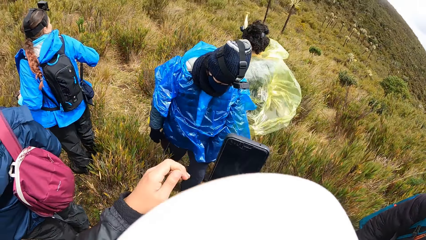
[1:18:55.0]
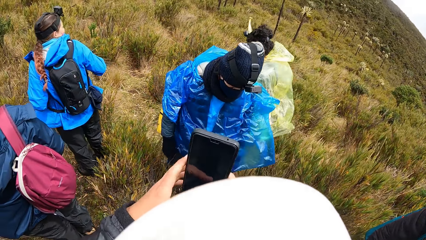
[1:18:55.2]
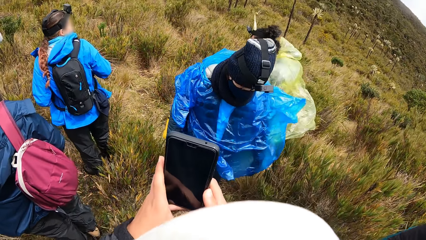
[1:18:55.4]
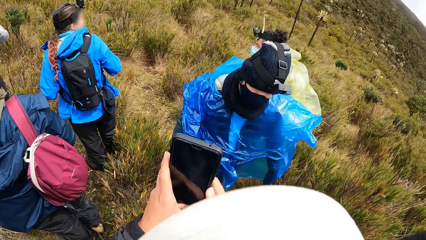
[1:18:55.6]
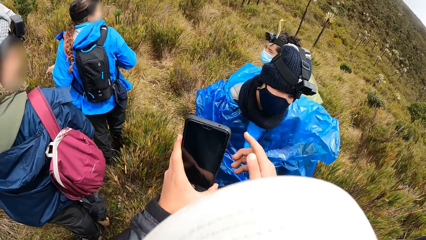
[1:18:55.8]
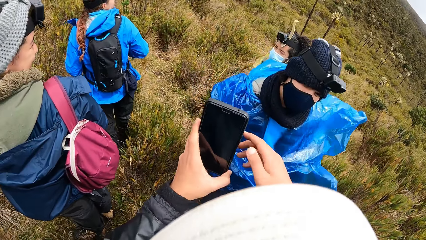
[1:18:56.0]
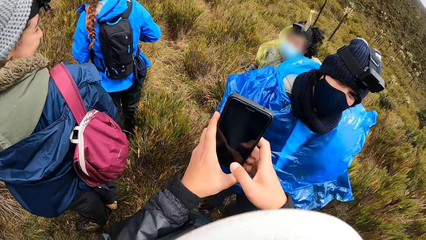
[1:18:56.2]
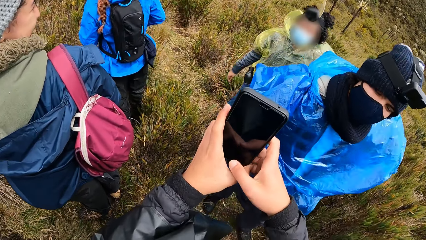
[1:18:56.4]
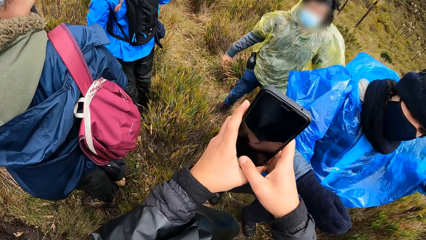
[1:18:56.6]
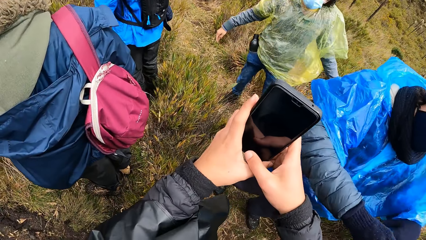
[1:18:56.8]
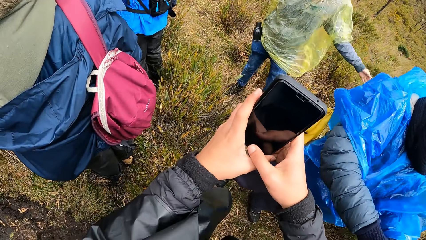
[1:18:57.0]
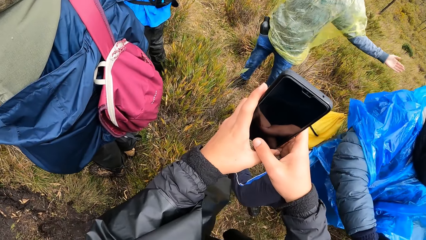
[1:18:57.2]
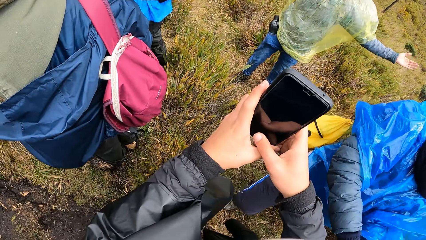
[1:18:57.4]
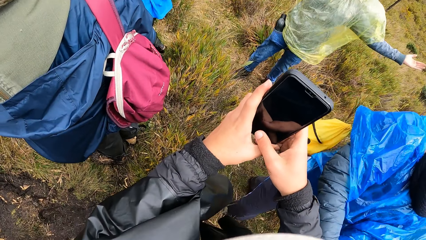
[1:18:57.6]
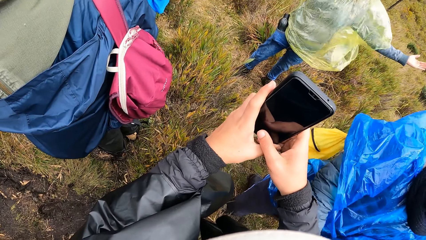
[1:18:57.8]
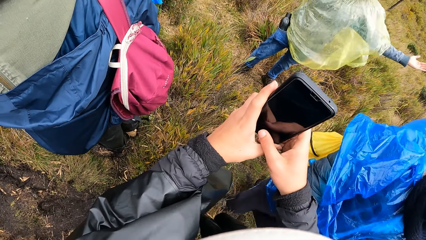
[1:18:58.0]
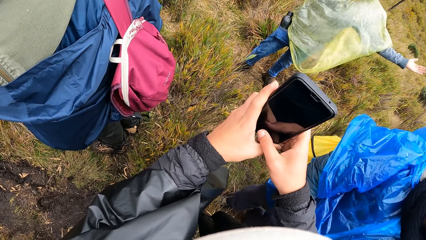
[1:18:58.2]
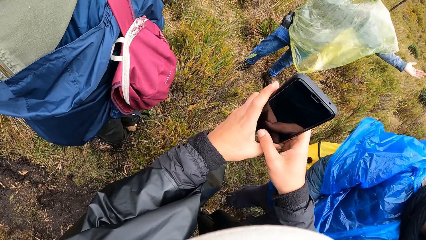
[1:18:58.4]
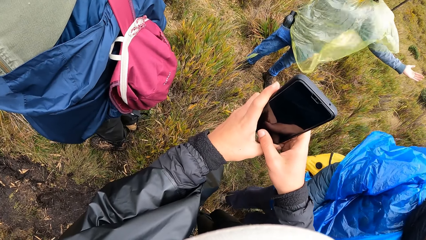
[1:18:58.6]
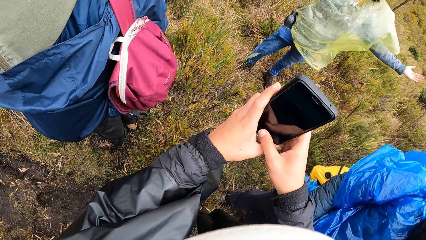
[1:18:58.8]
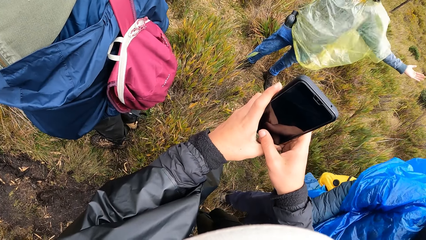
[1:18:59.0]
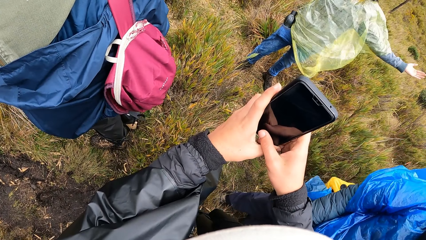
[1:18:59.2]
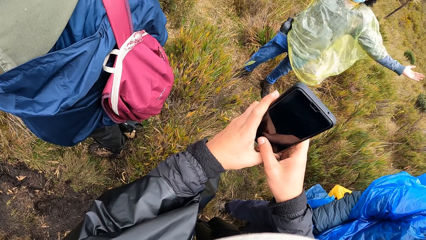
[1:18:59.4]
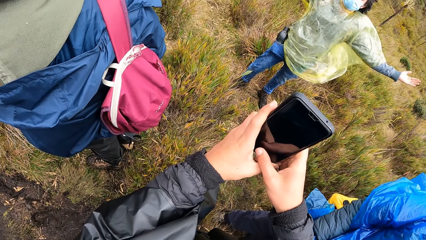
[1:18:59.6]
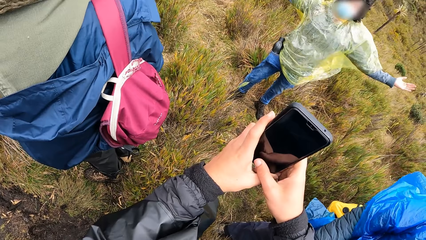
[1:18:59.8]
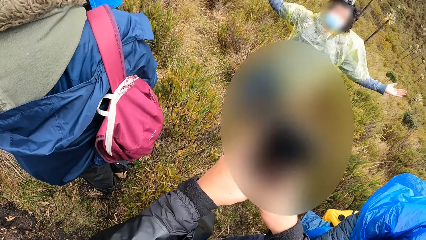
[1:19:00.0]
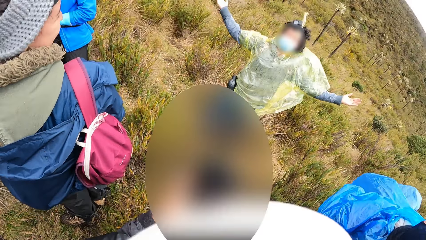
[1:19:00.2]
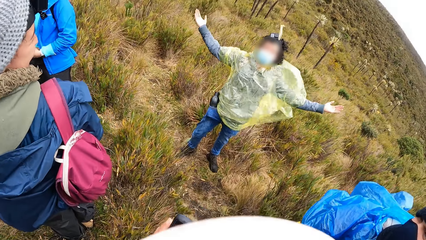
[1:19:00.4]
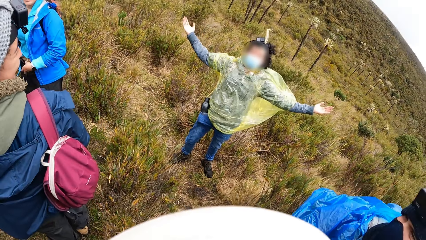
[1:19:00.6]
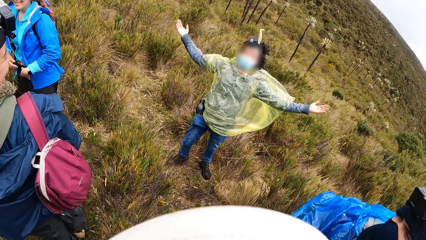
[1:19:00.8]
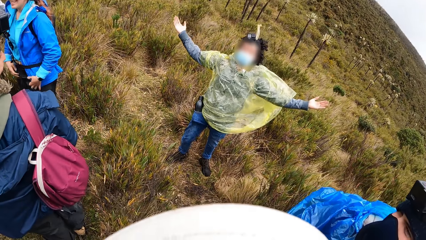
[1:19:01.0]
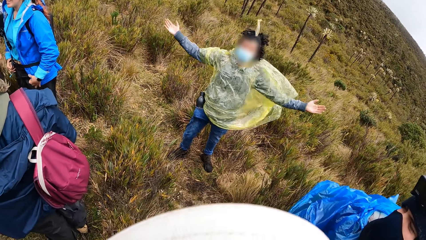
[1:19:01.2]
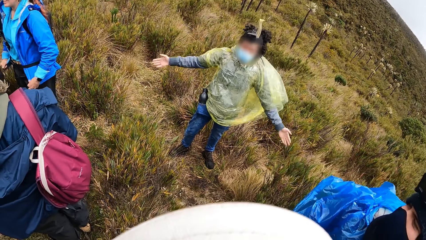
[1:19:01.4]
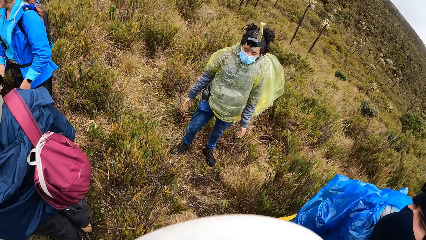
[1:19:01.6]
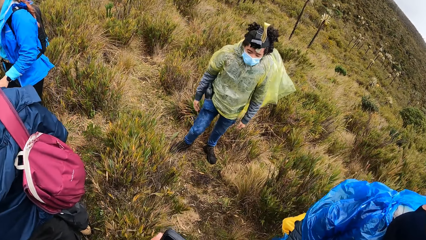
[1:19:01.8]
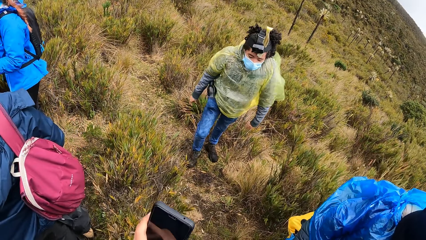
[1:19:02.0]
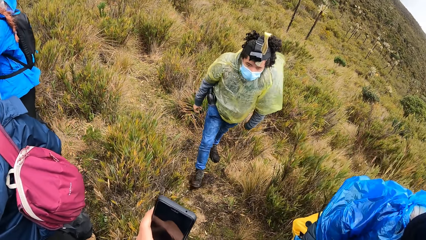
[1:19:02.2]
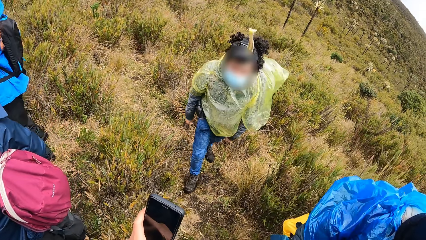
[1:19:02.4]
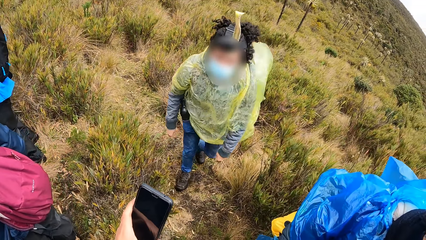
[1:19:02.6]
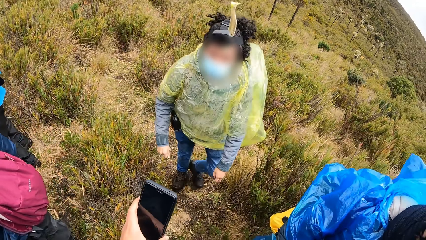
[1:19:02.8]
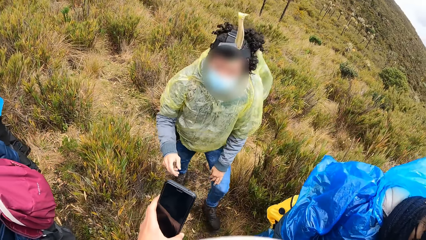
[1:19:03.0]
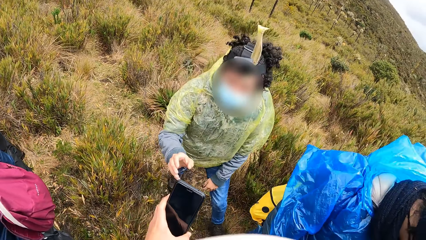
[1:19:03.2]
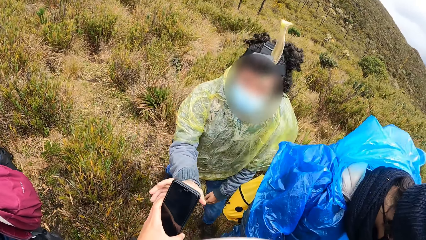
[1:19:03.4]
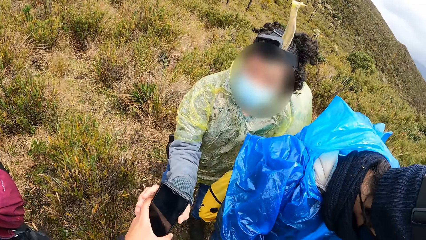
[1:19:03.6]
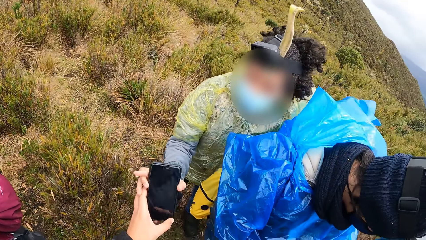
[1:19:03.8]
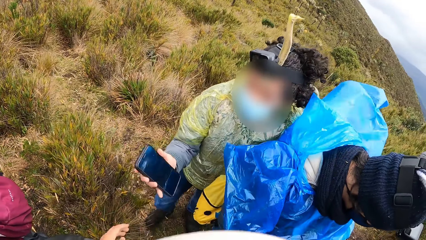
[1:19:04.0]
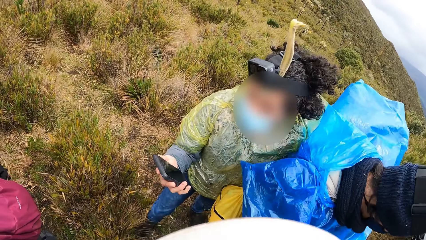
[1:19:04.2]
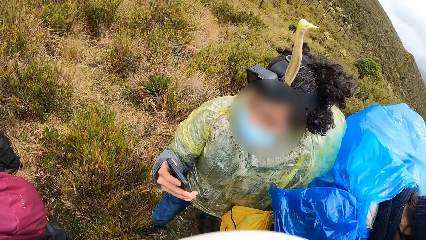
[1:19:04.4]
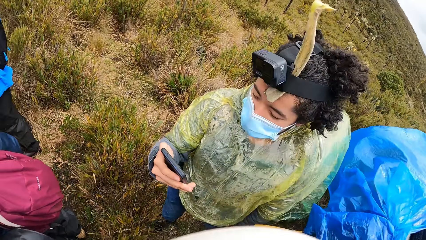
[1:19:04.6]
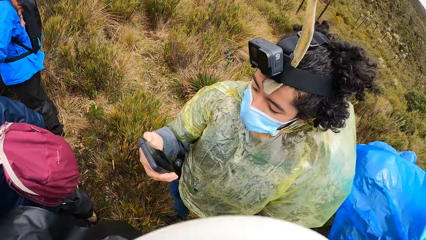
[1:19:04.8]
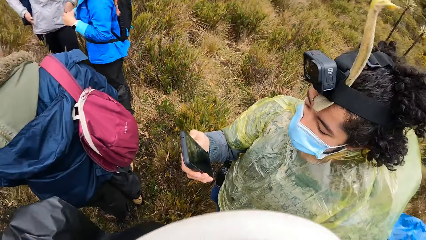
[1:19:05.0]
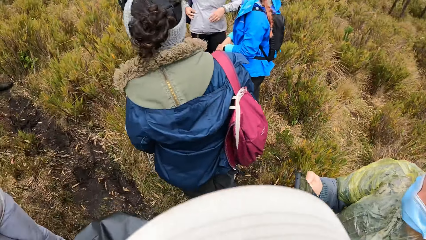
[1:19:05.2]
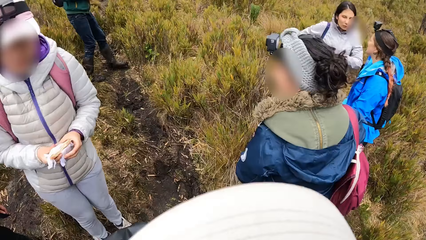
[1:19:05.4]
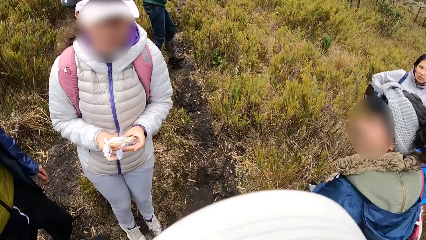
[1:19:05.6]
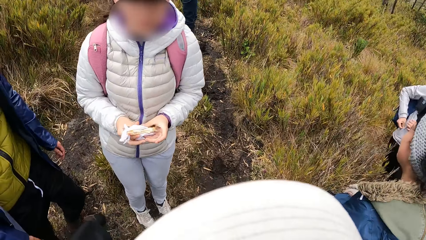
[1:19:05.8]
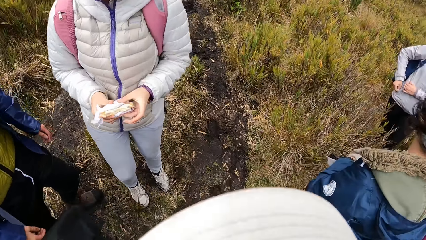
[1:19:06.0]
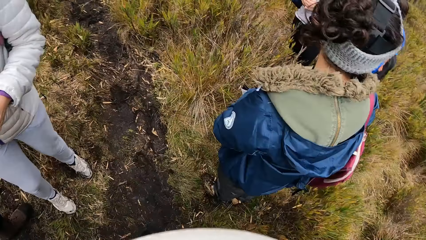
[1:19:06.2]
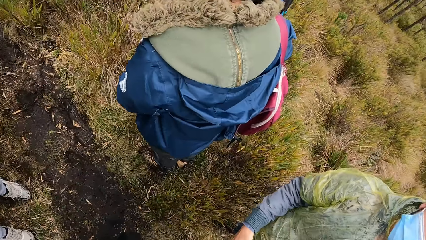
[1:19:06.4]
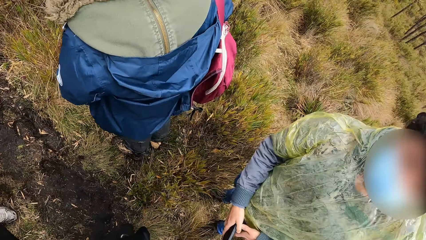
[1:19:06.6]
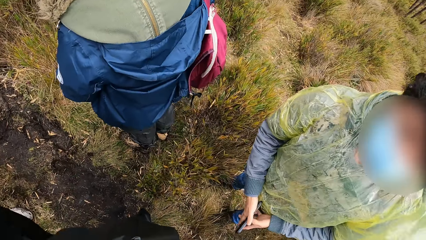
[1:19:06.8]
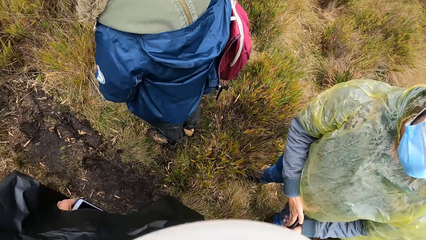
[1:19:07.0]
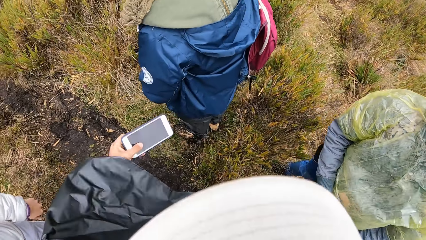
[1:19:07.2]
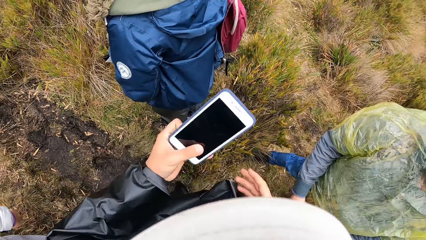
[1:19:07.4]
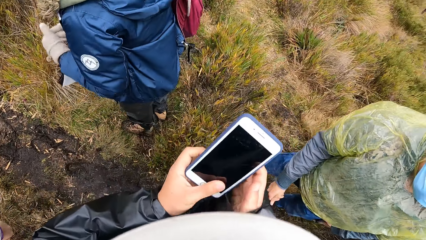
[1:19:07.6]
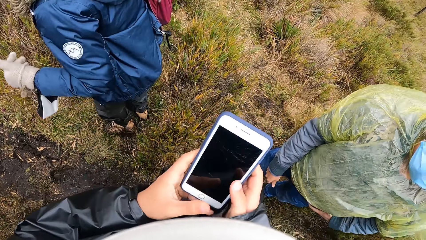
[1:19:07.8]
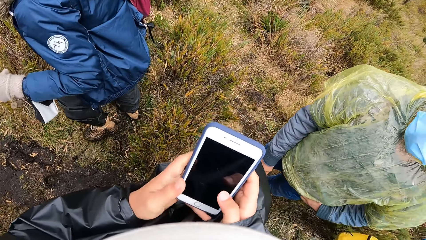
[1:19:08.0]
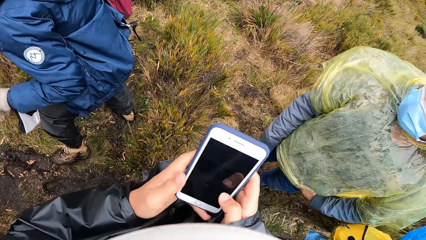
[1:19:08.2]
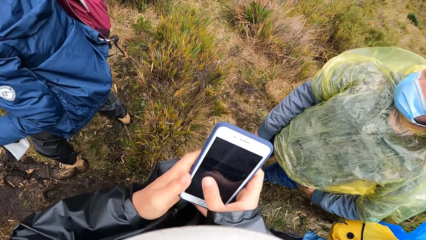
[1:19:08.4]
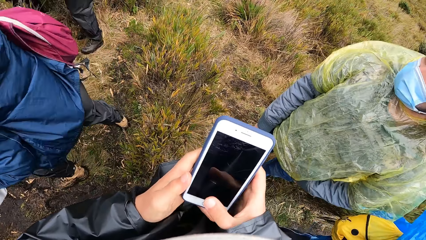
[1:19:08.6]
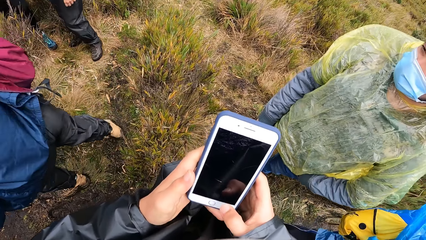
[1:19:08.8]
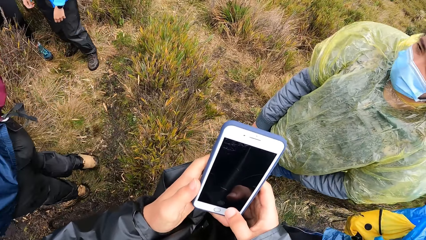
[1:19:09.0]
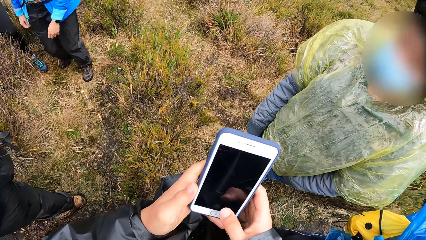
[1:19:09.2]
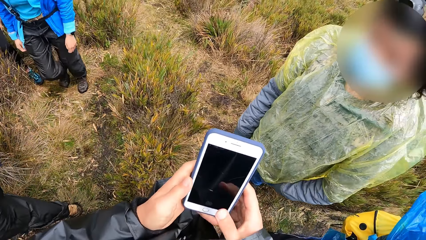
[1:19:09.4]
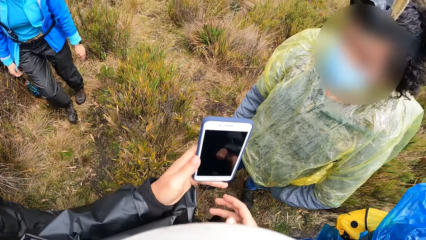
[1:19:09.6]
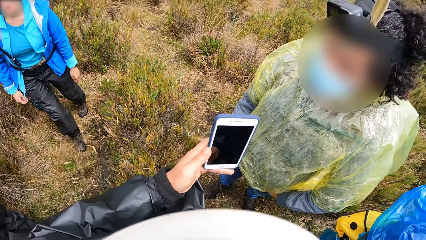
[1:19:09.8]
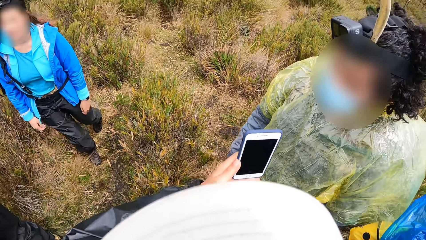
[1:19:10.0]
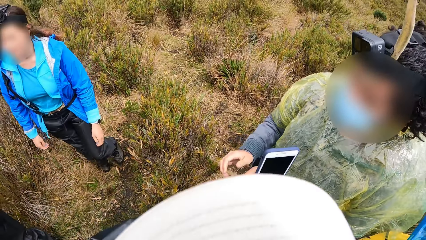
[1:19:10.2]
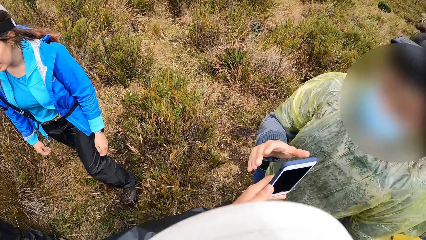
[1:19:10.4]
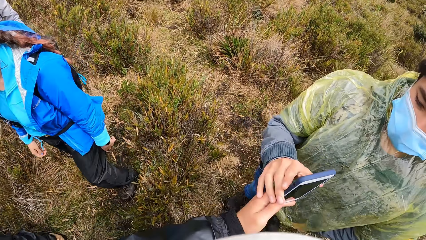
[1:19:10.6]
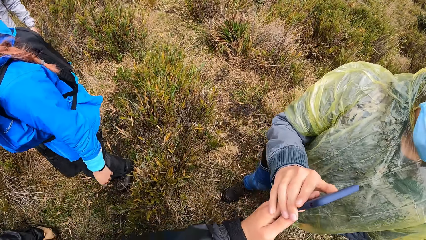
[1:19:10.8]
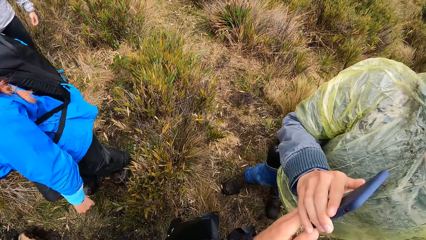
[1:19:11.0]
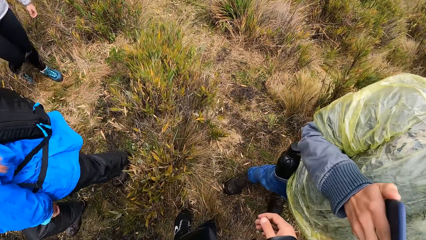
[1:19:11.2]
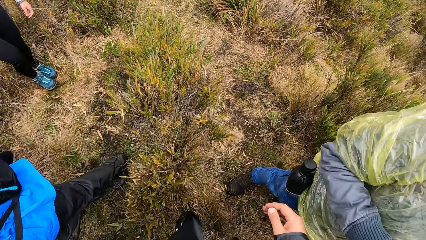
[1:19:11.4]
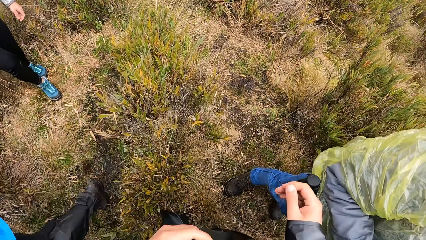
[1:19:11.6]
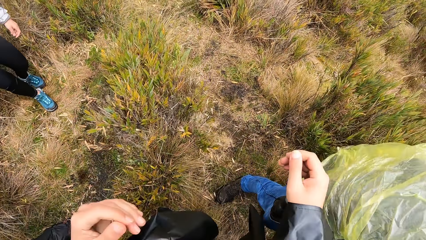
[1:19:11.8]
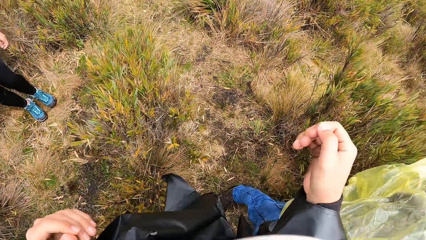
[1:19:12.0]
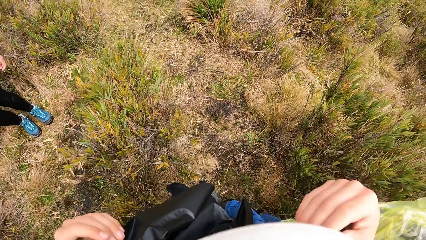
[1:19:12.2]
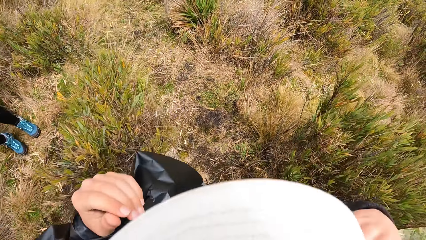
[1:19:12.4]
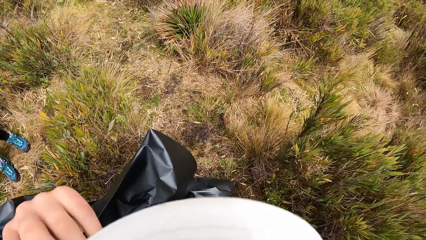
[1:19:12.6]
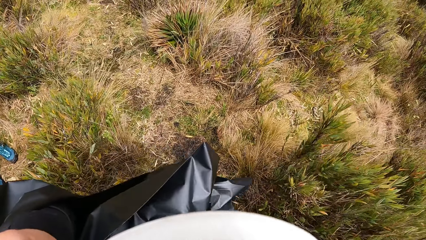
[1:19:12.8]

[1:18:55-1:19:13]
The camera wearer walks. He stops. He takes a picture of the woman with the phone in his hands. The woman walks. The camera wearer gives the woman the phone with his left hand. He picks up a phone from his pocket with his left hand. He holds the phone with both hands. He operates the phone with his right hand. A lady walks. The camera wearer gives the phone to the woman with his left hand. He gives the woman a kiss.
